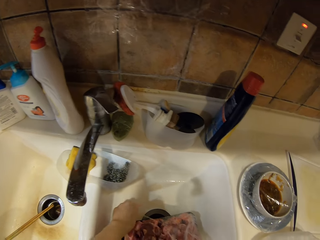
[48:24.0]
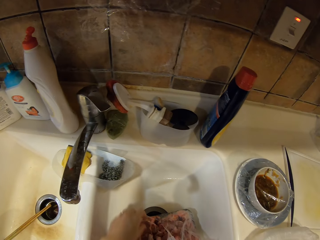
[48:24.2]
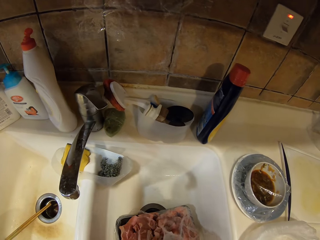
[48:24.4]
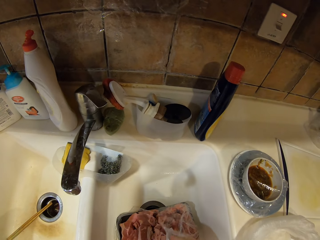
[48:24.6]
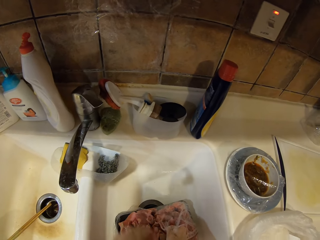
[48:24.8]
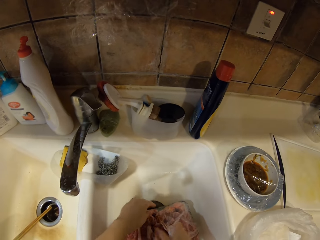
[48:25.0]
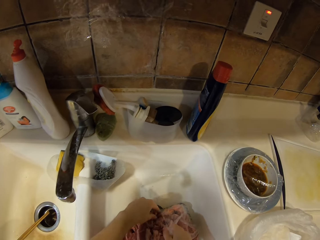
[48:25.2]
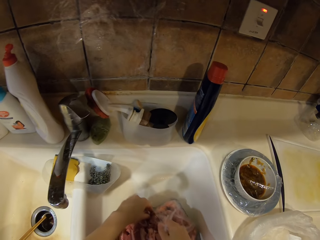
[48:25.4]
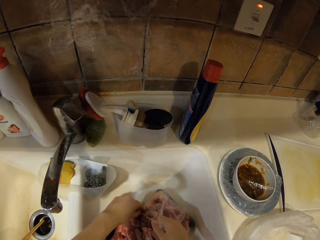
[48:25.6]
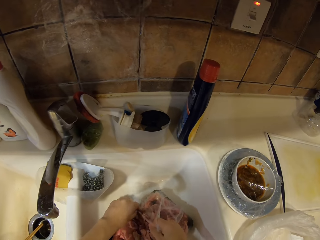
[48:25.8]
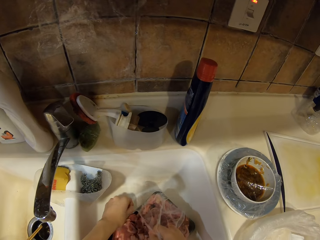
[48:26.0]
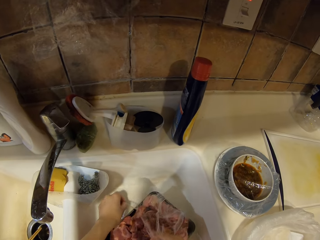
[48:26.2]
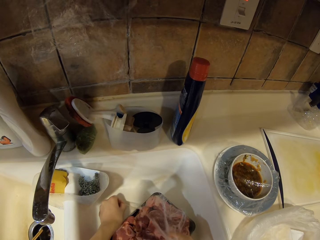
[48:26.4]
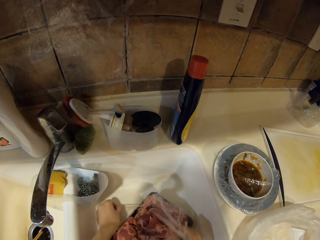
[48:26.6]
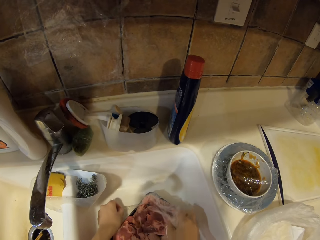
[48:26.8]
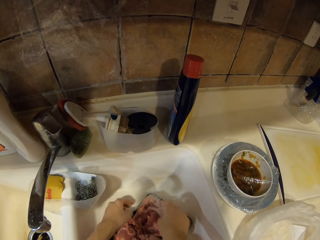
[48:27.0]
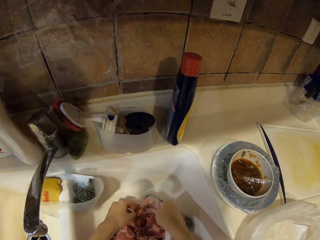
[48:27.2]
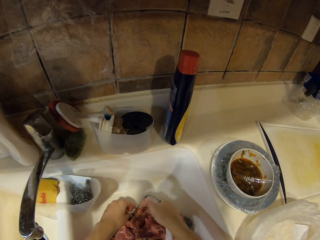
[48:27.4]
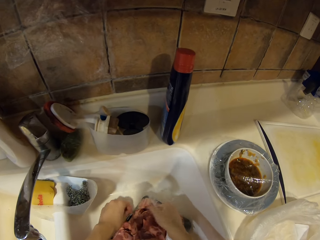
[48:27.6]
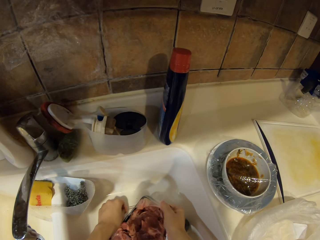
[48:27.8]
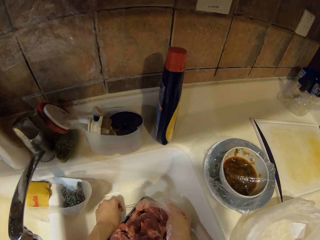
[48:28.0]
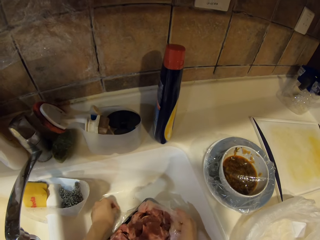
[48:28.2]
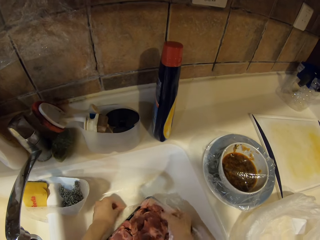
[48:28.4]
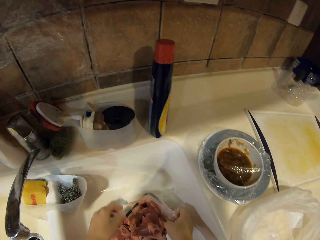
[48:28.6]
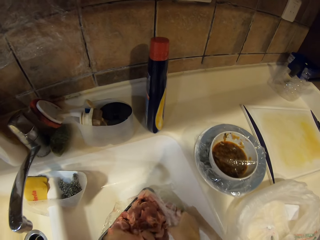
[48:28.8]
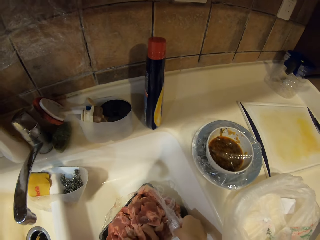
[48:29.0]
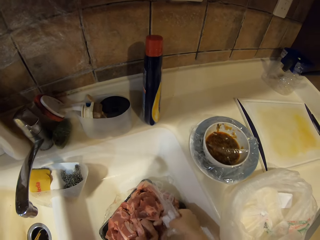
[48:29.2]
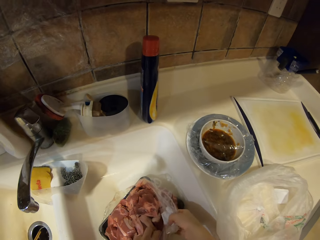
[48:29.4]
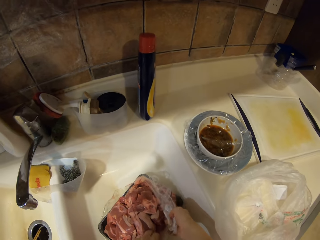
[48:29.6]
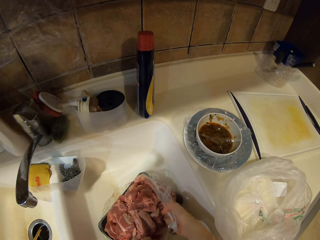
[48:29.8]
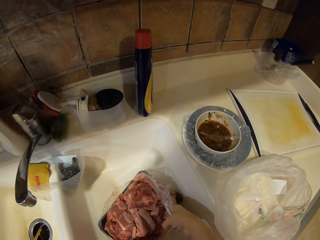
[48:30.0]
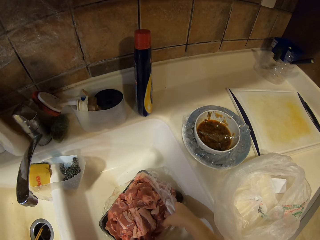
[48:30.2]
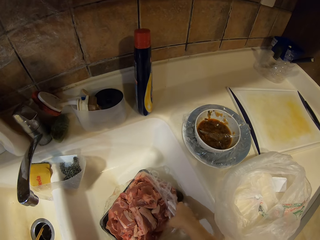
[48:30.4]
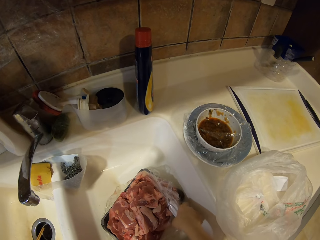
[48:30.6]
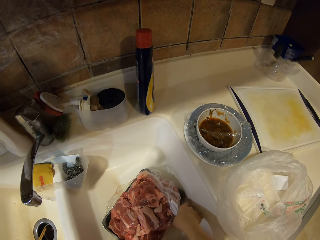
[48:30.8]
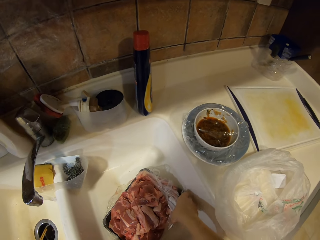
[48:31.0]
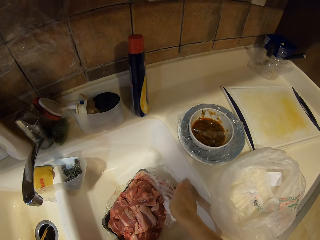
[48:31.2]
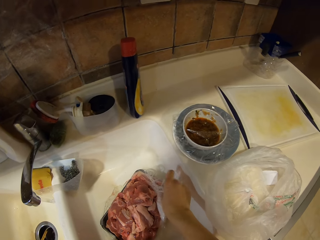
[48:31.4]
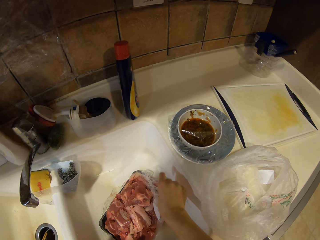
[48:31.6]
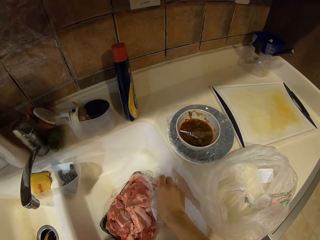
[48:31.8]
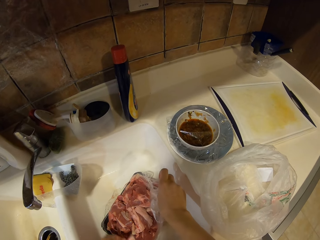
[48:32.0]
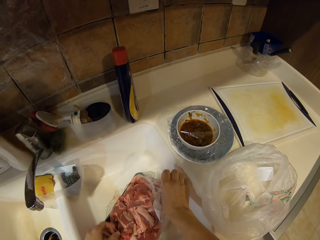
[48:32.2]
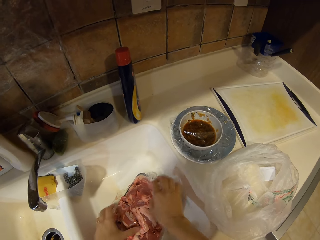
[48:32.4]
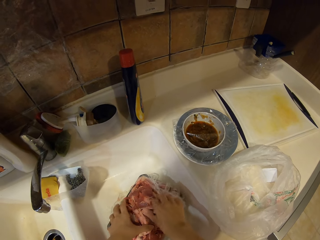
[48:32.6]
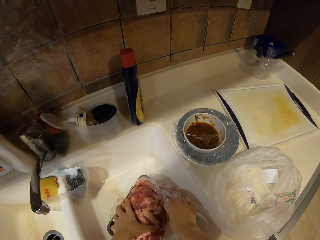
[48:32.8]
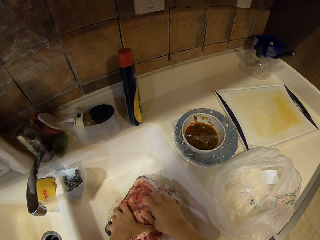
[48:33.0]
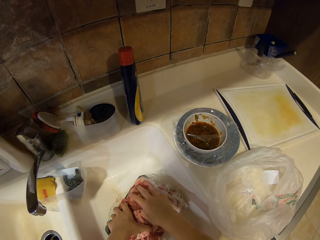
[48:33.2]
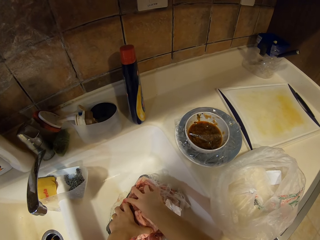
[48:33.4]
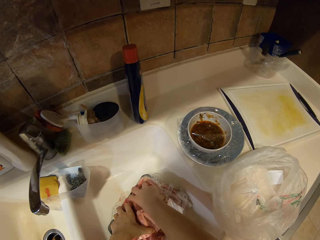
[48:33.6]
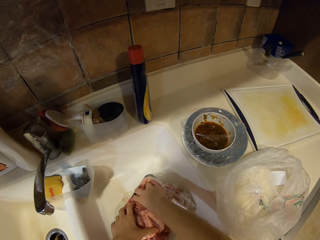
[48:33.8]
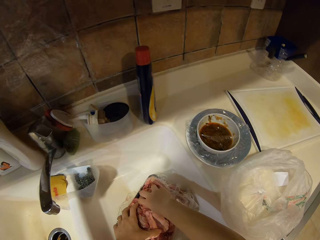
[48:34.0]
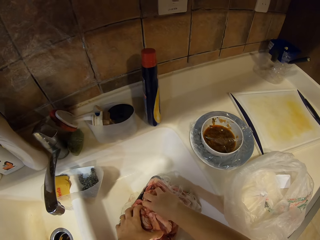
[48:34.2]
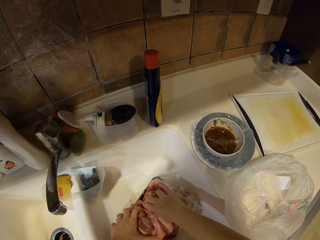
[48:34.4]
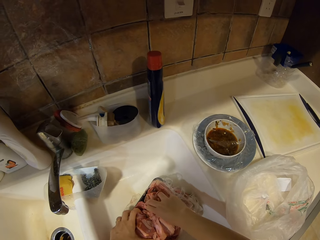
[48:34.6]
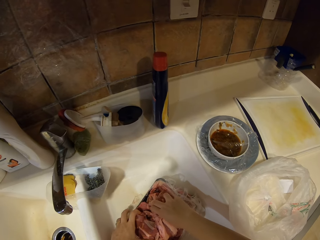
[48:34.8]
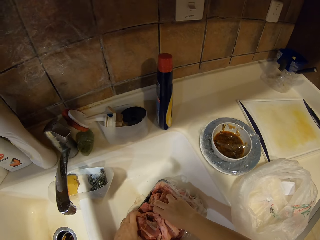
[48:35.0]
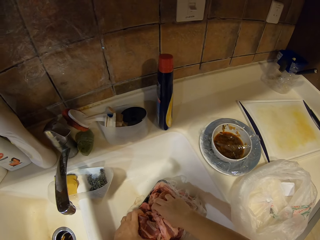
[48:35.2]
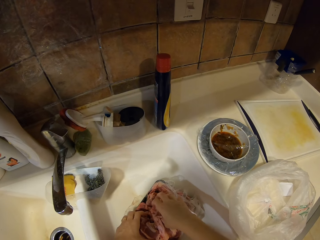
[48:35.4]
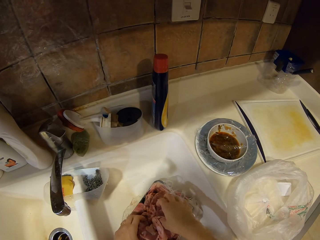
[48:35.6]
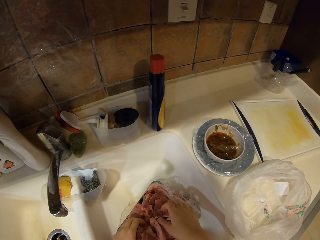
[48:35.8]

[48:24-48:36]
The camera wearer tears the paper on the meat container. They put some meat in a nylon paper.

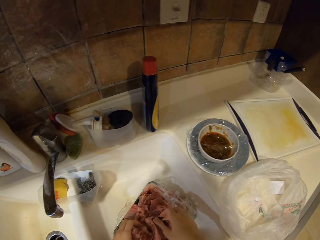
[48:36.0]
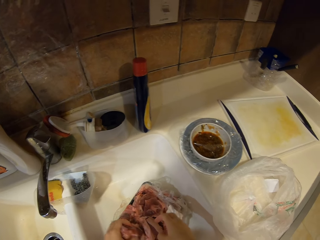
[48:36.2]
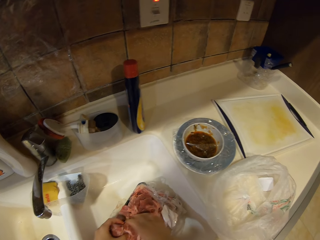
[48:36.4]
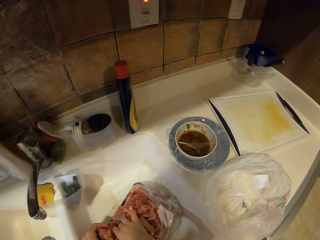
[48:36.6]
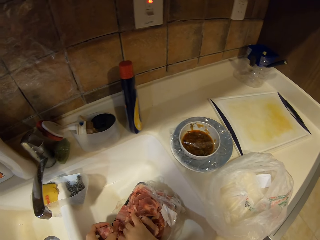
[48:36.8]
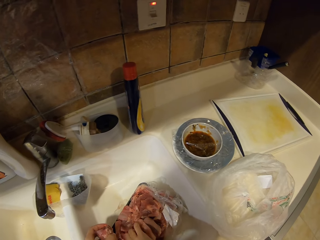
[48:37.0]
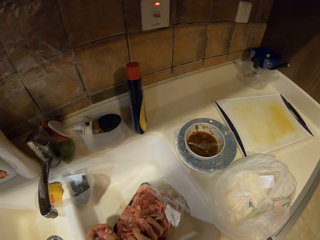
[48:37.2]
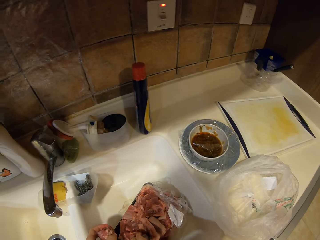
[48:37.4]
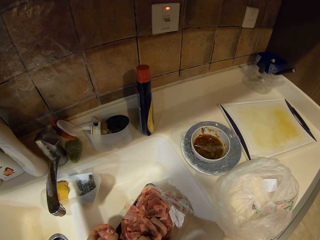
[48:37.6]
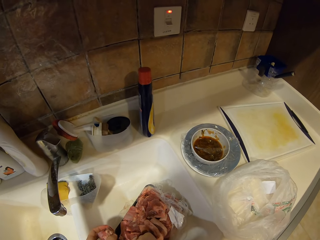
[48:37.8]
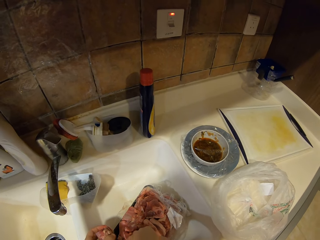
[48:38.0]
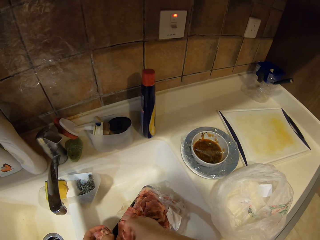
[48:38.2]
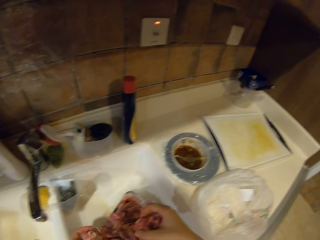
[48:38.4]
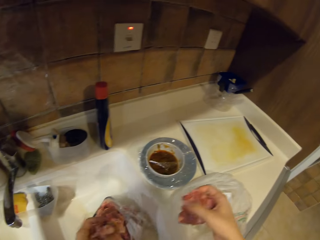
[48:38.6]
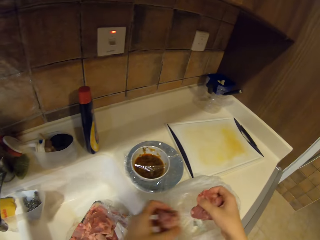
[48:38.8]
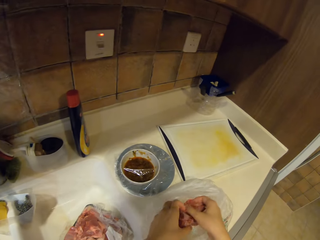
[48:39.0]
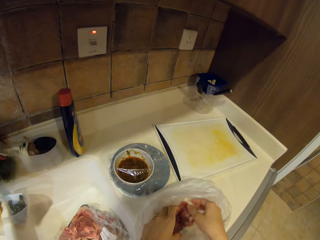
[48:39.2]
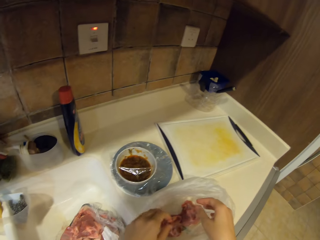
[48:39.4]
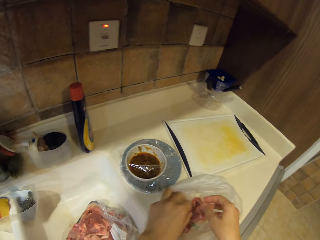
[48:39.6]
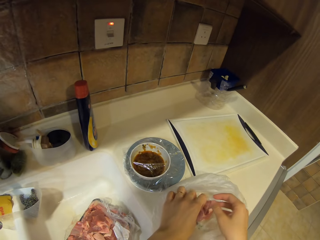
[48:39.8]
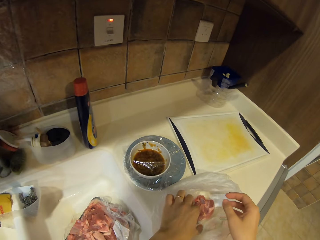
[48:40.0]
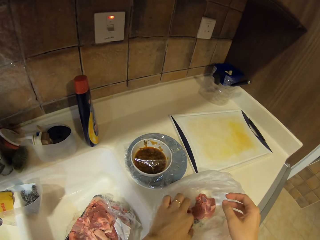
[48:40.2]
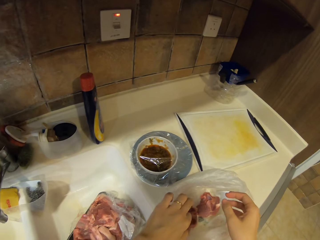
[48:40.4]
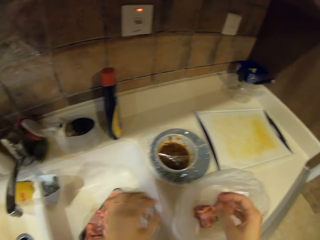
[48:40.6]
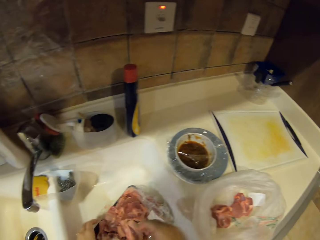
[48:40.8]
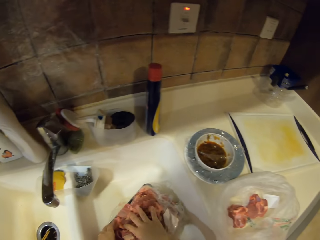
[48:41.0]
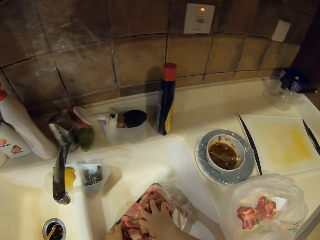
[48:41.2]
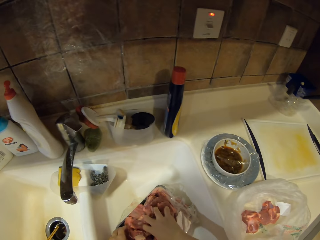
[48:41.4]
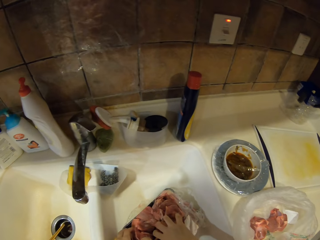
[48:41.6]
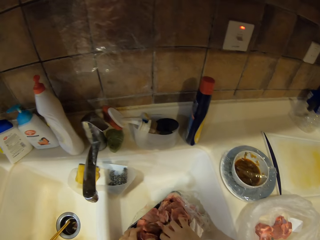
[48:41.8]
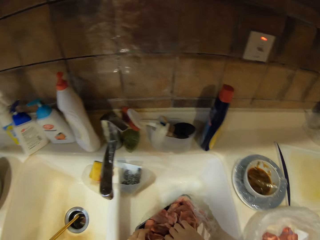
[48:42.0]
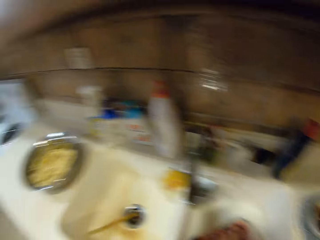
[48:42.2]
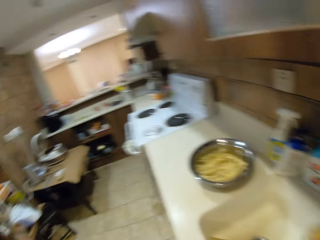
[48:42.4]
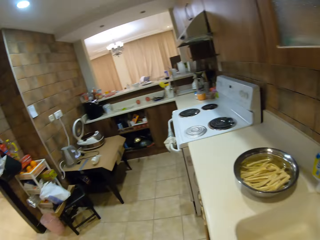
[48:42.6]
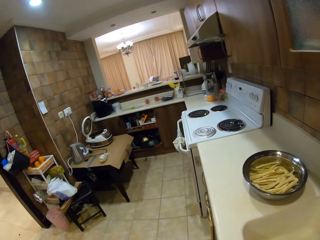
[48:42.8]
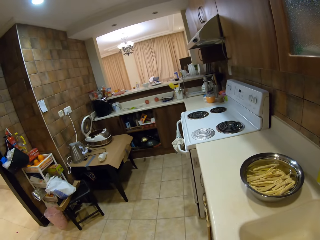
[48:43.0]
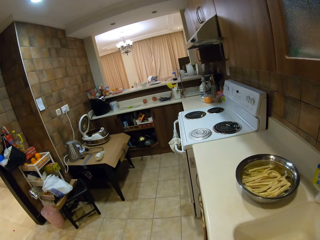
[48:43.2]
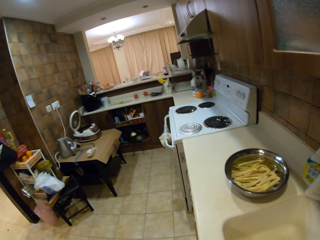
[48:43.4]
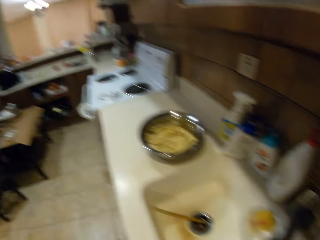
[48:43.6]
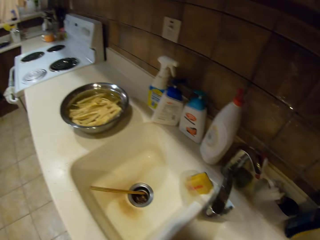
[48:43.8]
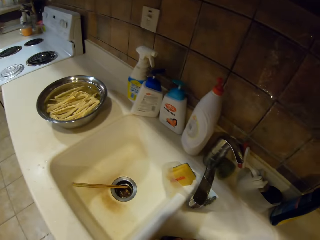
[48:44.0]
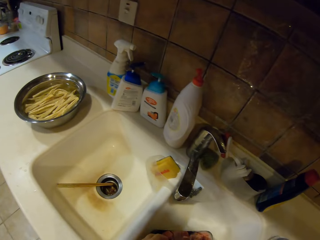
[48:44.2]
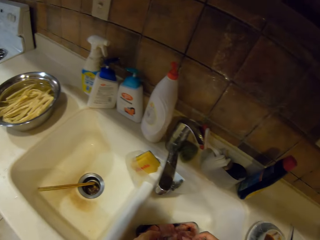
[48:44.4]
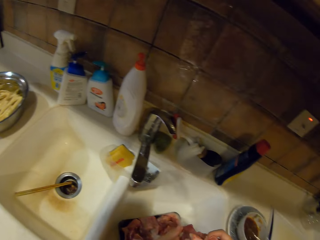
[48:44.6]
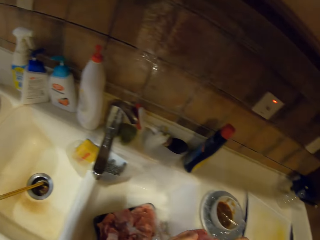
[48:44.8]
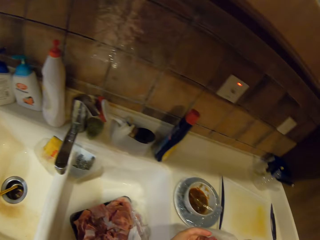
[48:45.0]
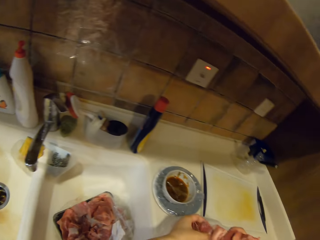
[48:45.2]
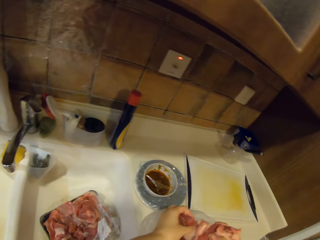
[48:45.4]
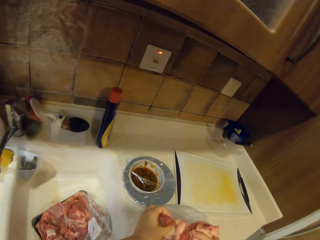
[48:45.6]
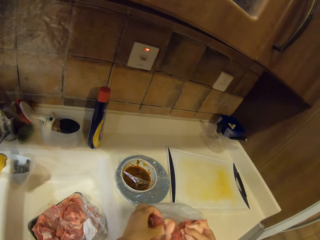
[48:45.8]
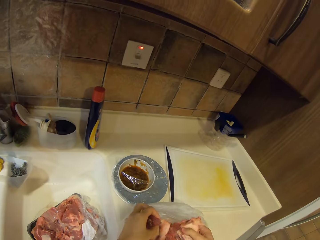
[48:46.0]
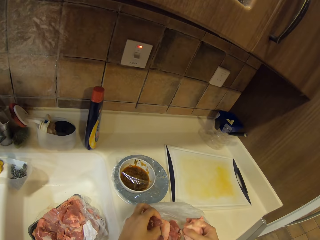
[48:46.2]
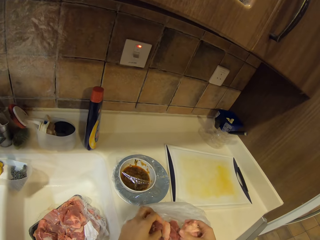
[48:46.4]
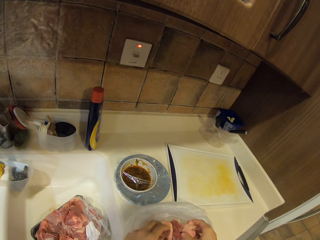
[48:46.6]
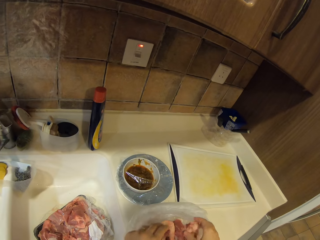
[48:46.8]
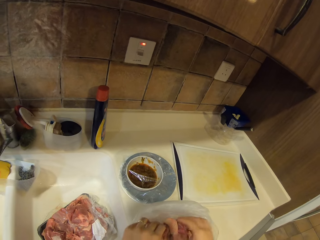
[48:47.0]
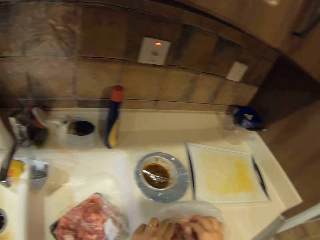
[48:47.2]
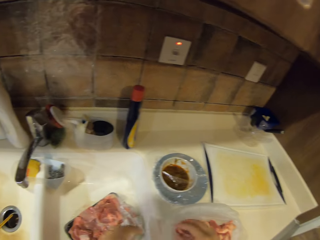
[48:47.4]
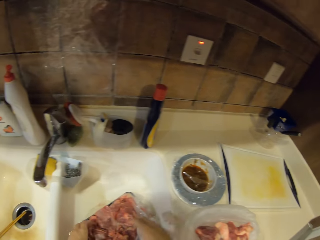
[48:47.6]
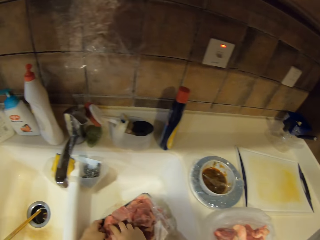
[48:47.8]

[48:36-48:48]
The camera wearer picks up meat pieces in the container. They place the meat pieces in a plastic paper. They pick up meat pieces in the container and look around. They place the meat pieces in the plastic paper.
